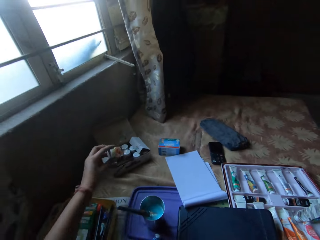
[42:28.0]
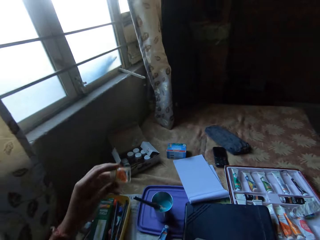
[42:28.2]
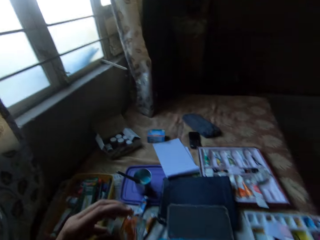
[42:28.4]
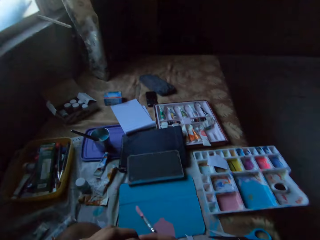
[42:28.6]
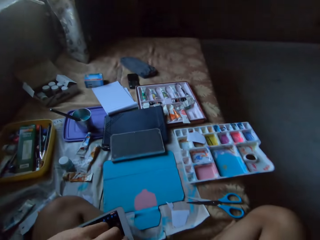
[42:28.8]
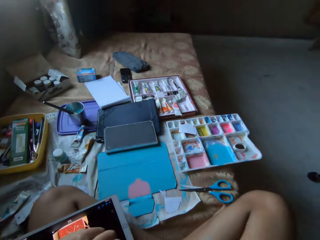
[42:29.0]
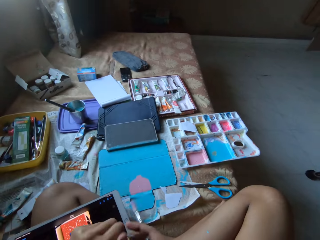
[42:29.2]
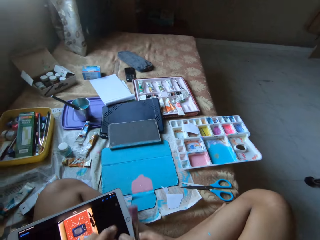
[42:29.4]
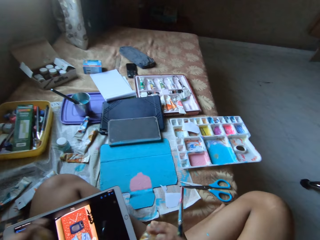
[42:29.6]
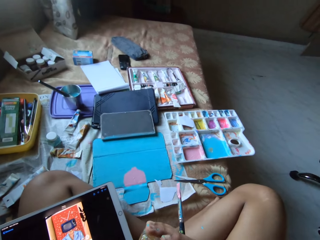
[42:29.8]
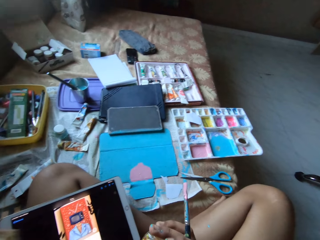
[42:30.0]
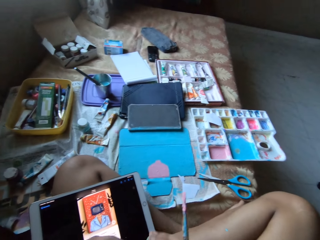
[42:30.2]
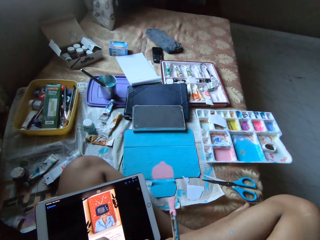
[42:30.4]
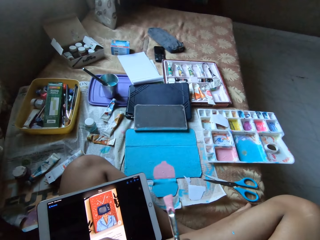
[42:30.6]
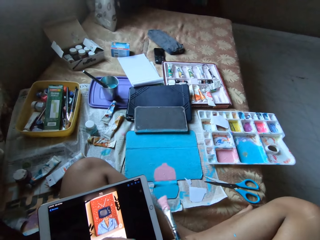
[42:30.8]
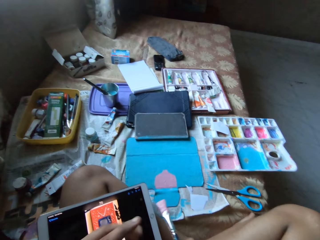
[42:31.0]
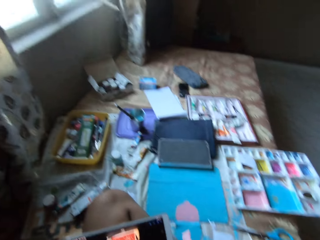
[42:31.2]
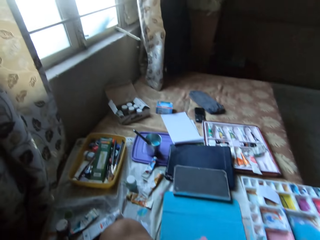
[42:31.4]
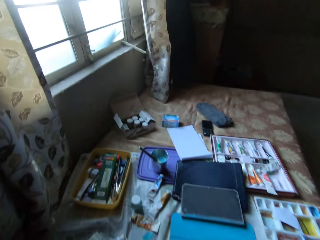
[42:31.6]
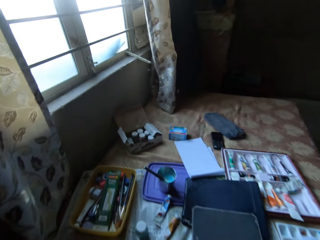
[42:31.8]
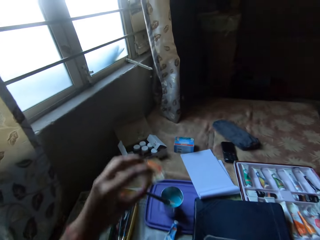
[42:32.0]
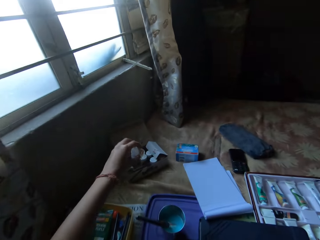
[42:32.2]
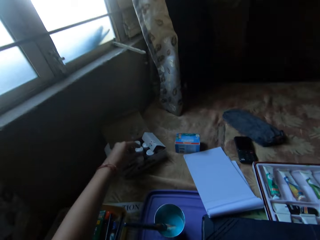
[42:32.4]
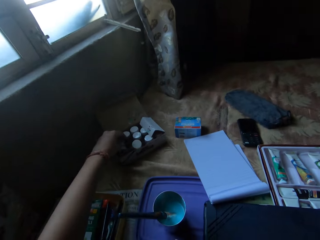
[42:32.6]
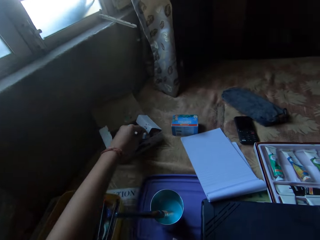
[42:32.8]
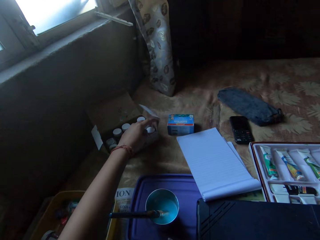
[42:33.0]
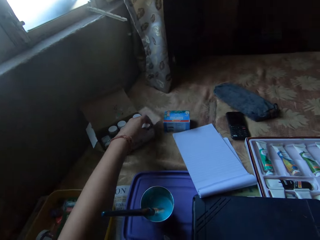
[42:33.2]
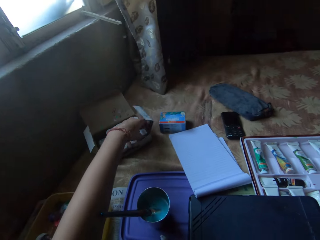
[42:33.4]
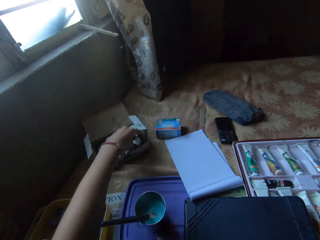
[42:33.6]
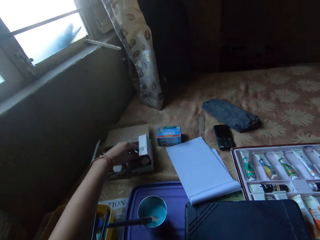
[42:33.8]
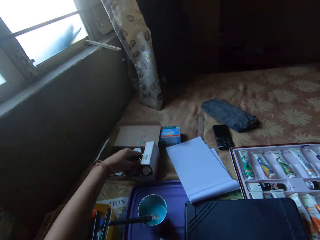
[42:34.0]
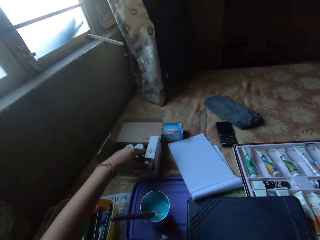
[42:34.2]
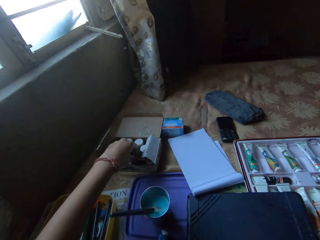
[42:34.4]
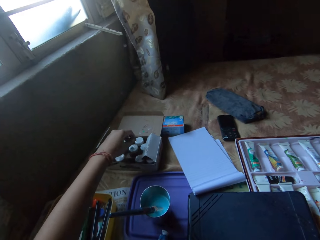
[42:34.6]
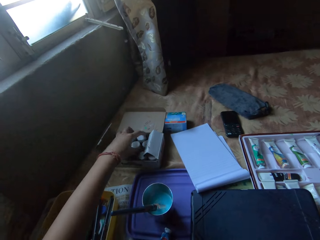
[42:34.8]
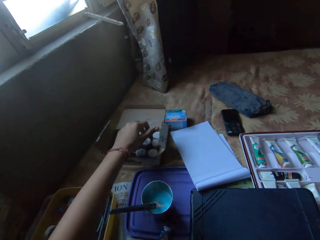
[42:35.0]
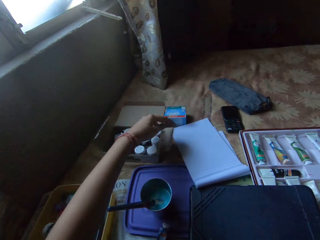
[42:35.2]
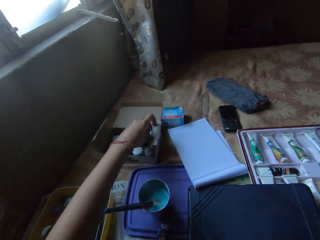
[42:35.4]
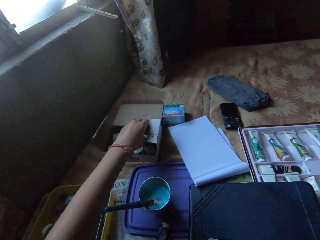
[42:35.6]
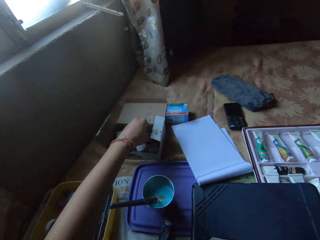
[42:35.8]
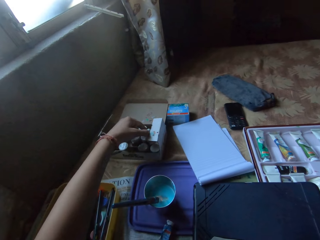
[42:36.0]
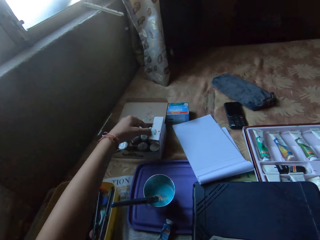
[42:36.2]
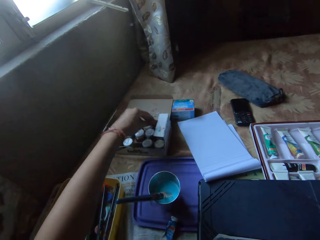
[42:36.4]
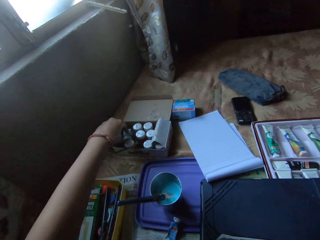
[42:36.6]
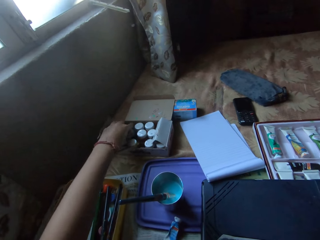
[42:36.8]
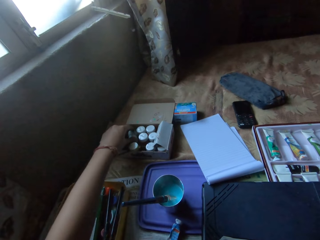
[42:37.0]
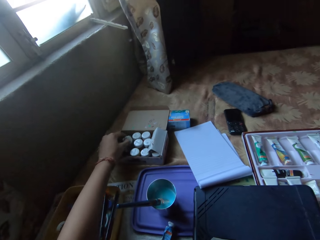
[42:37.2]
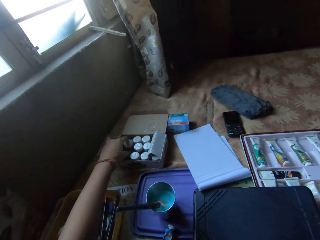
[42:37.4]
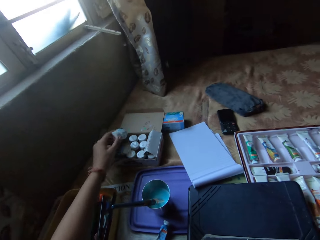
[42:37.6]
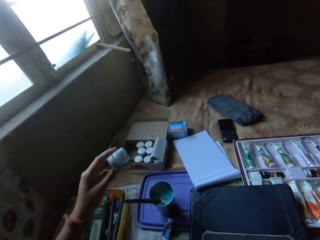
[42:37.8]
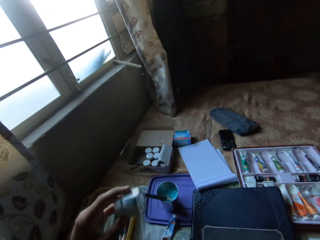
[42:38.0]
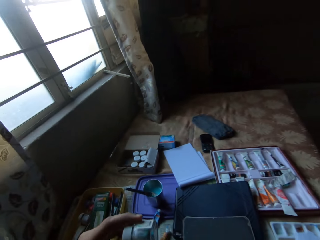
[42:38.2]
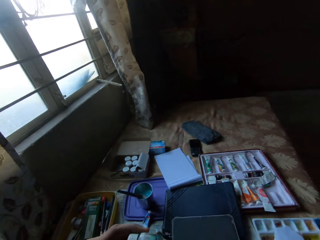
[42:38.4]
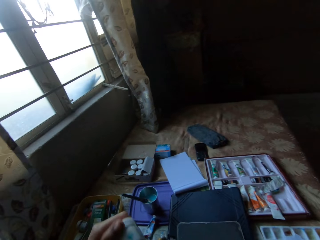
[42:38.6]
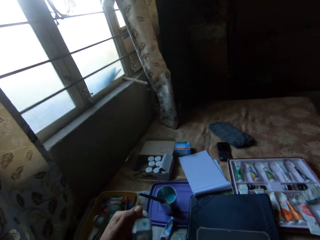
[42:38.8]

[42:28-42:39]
The camera wearer picks a paint bottle from a carton or box on the bed with his left hand. He opens the lid of the paint bottle in his right hand with his left hand. He does something with the paint bottle in his hands. He drops the paint bottle in the carton on the bed with his left hand. He touches the paint bottles inside the box, moves the paint bottles in the carton on the bed with his left hand, and moves the carton on the bed with his left hand. He picks a paint bottle from the carton on the bed with his left hand.

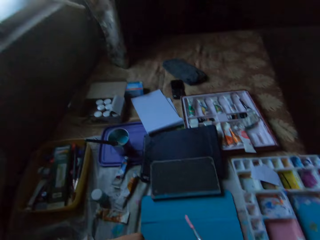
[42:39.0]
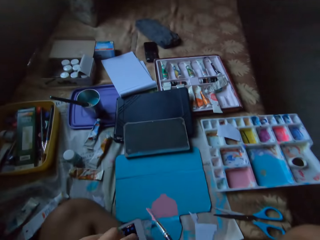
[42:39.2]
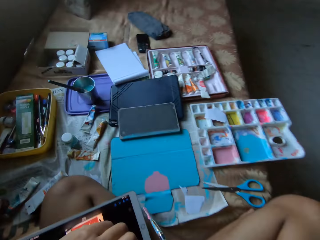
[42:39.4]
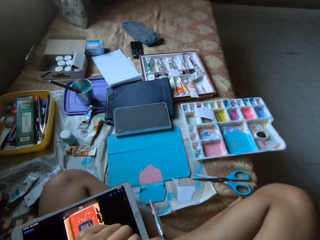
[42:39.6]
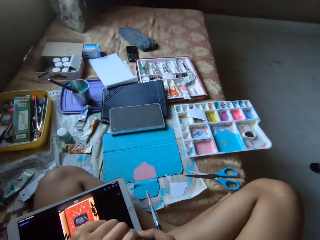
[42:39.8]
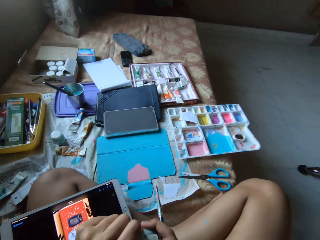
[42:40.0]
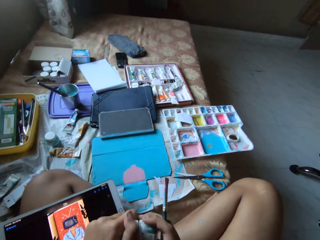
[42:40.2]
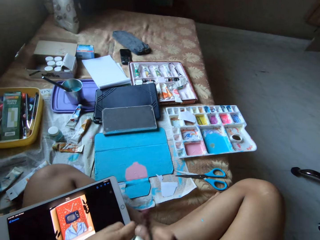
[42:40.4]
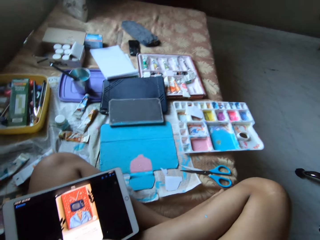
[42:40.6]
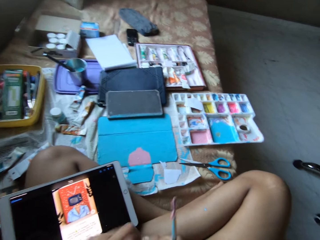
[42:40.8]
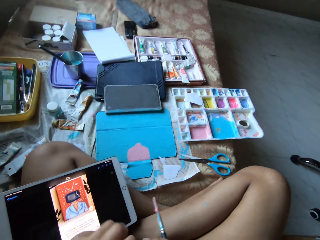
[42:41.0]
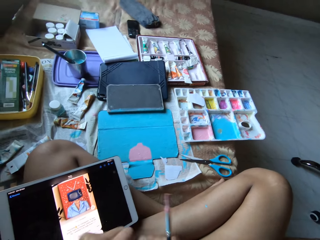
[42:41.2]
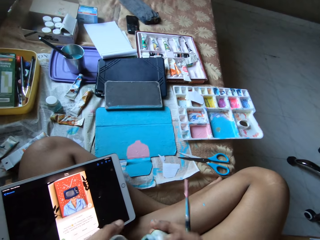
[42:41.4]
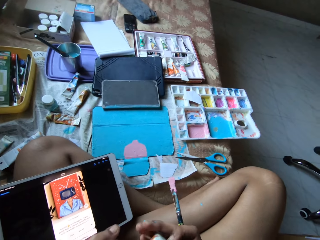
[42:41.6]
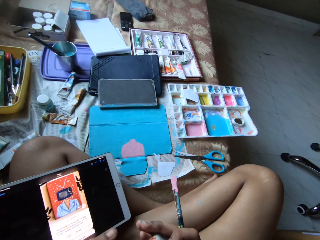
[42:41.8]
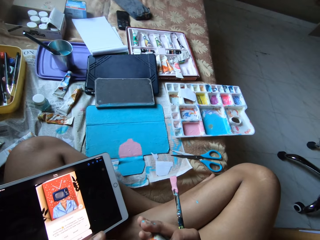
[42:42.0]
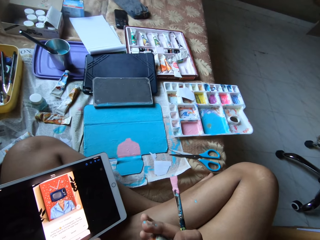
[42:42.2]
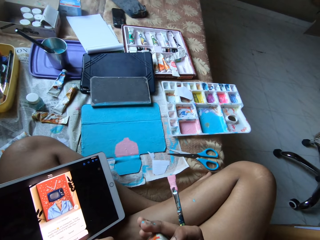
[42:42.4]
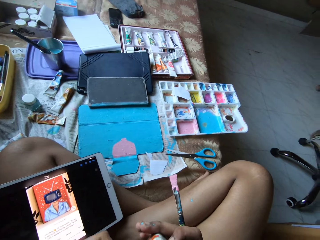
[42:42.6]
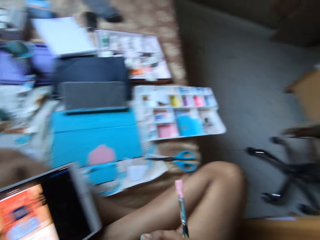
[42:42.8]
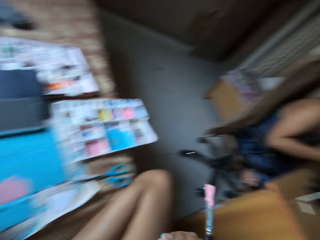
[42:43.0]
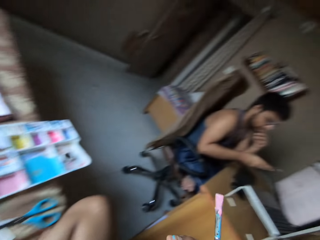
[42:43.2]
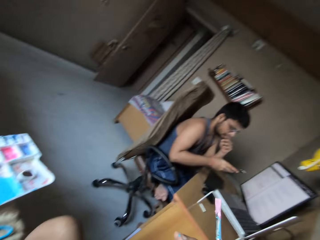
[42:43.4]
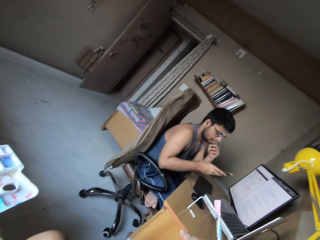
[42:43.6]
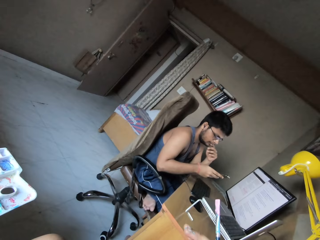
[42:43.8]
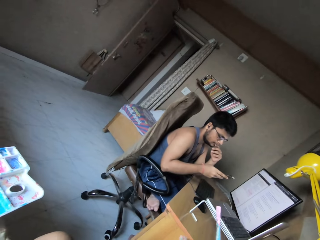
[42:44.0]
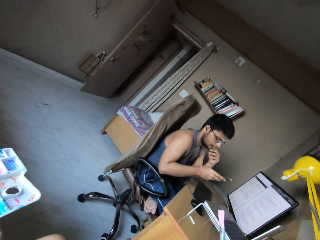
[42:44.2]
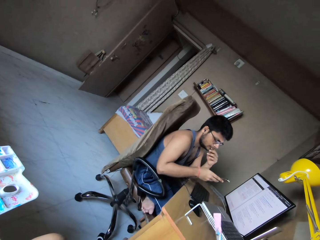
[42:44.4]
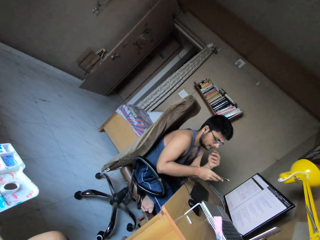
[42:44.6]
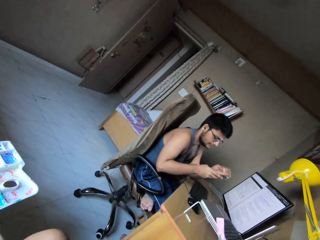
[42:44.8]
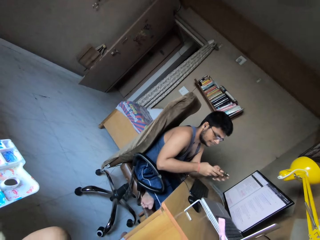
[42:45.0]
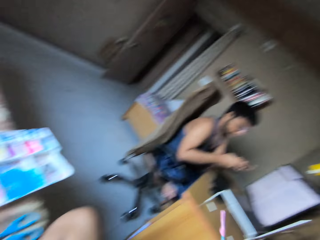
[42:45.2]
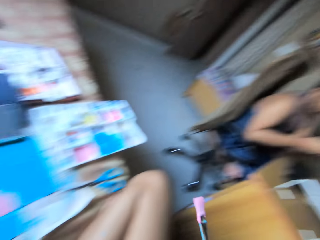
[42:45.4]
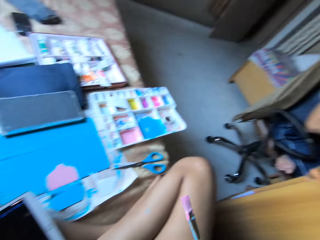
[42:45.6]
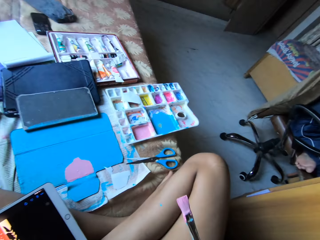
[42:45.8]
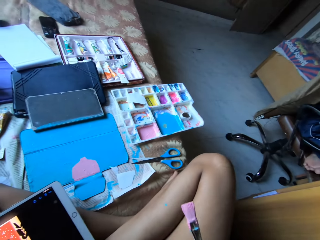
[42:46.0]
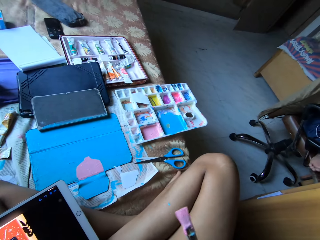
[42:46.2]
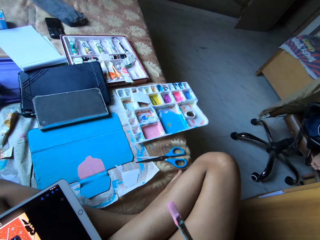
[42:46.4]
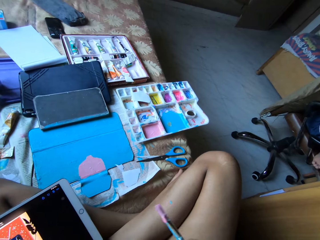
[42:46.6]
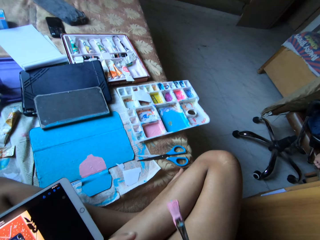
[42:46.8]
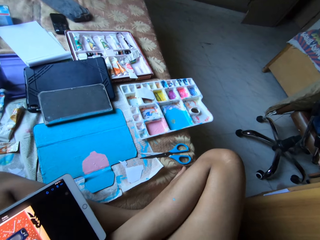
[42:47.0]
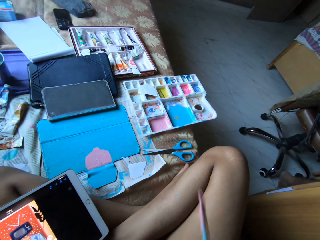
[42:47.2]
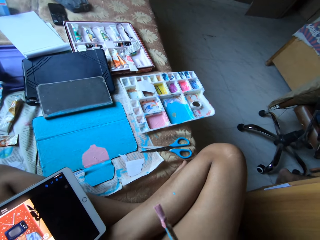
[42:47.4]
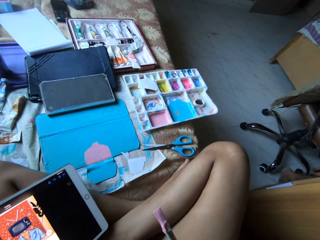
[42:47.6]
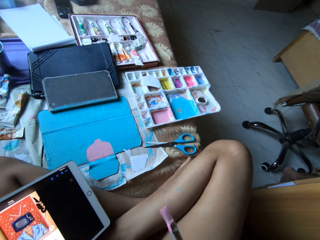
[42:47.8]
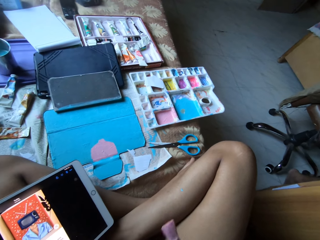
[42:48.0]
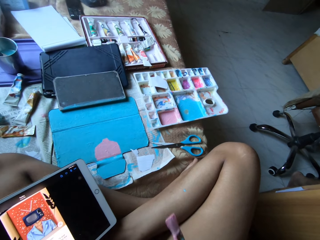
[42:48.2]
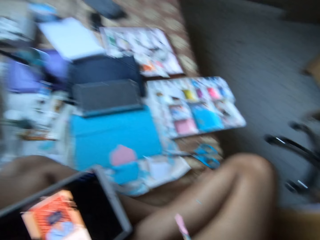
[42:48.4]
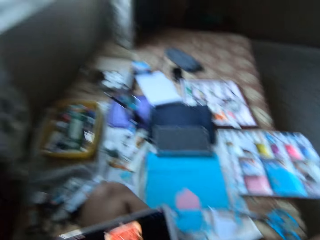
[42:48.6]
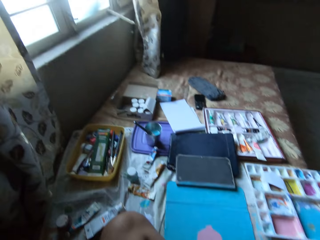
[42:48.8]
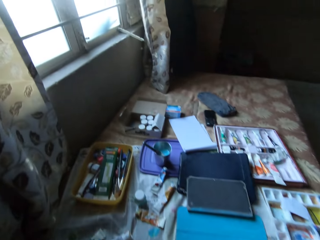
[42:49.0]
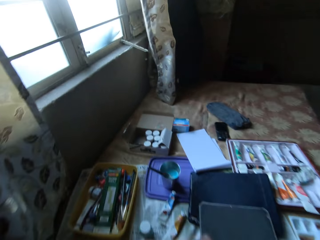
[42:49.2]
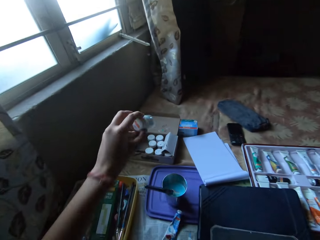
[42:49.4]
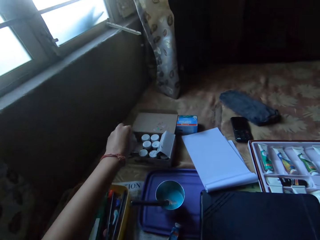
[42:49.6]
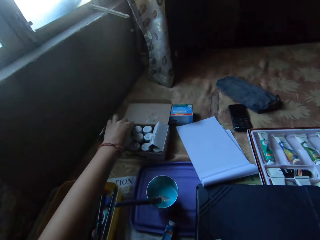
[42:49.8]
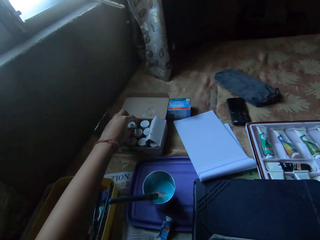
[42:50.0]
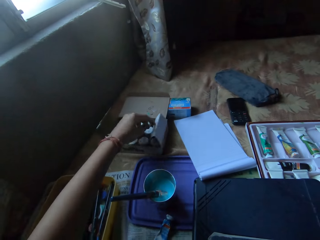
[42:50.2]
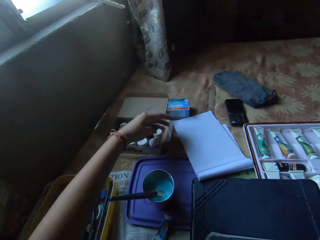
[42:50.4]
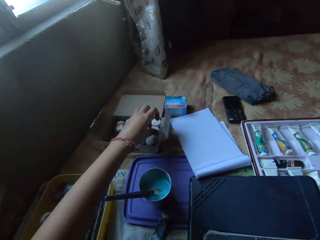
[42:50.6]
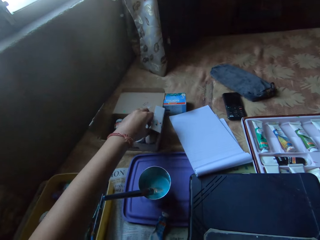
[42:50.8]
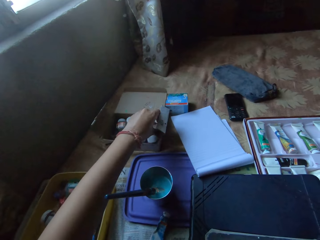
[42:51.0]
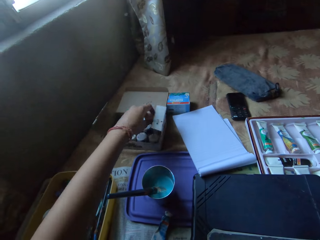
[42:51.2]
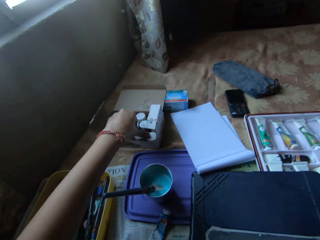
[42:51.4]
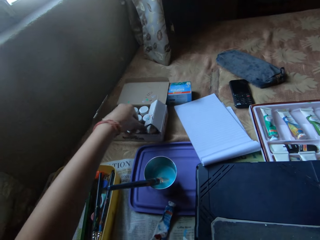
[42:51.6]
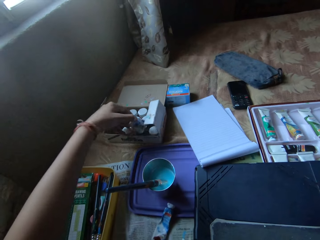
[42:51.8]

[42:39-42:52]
The camera wearer opens the lid of the paint bottle in his right hand with his left hand. He looks around. A man operates a phone with his right hand. The camera wearer stares at the man. He looks around. He closes the paint bottle lid. He drops the paint in the carton or box on the bed with his left hand. He touches the paint bottles inside the box.
